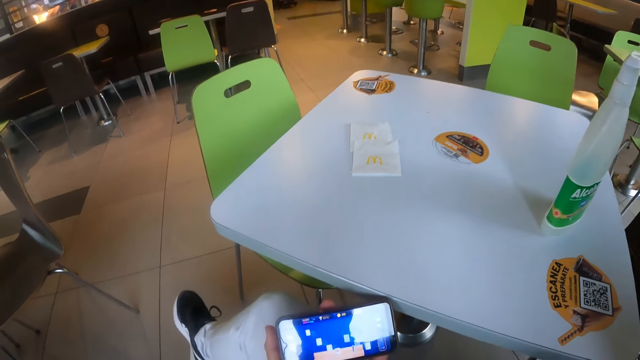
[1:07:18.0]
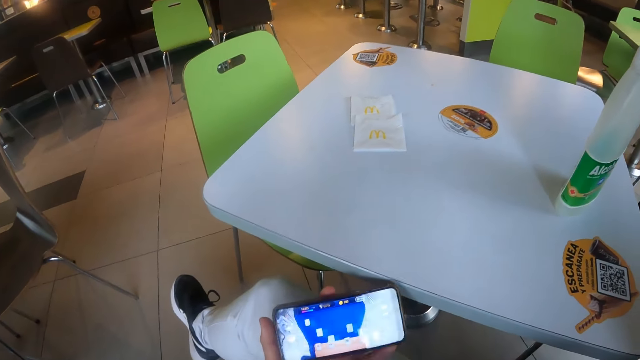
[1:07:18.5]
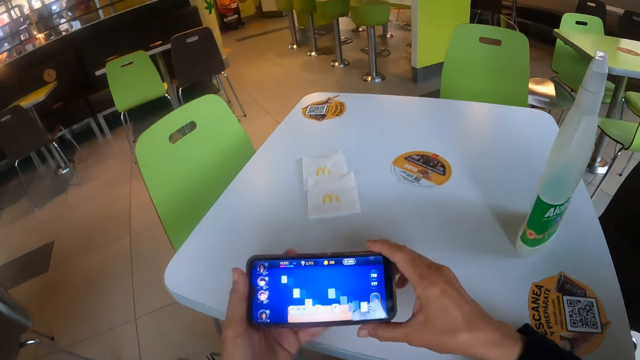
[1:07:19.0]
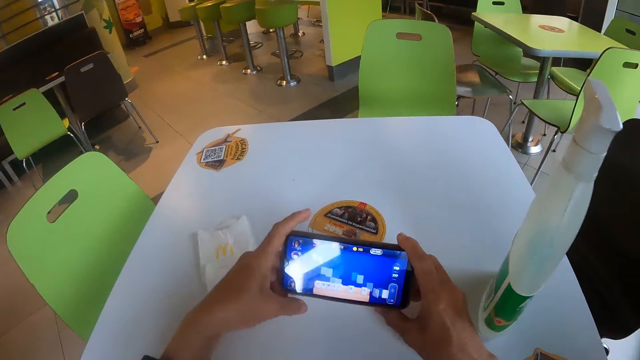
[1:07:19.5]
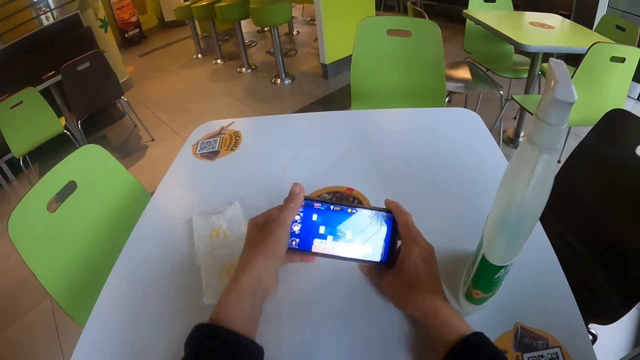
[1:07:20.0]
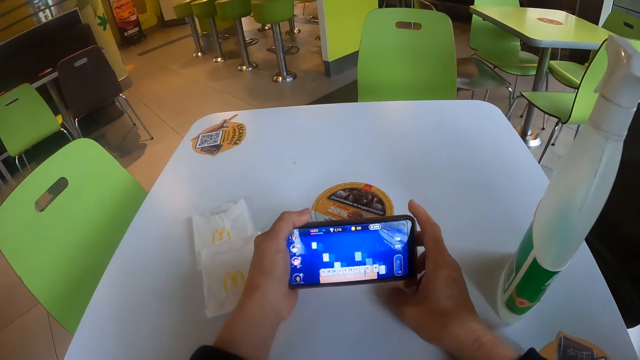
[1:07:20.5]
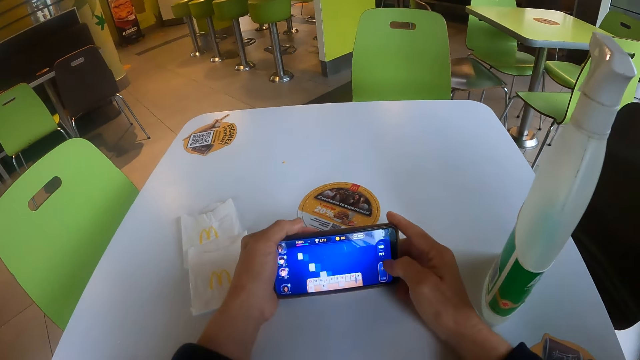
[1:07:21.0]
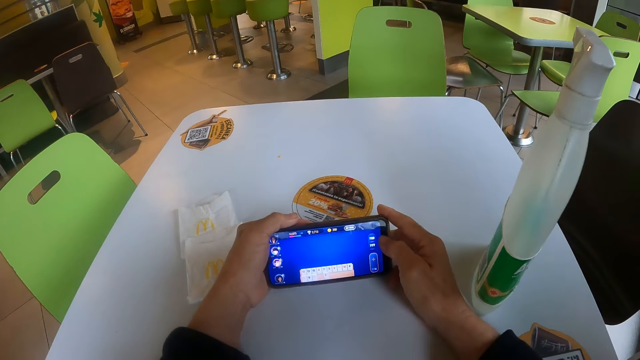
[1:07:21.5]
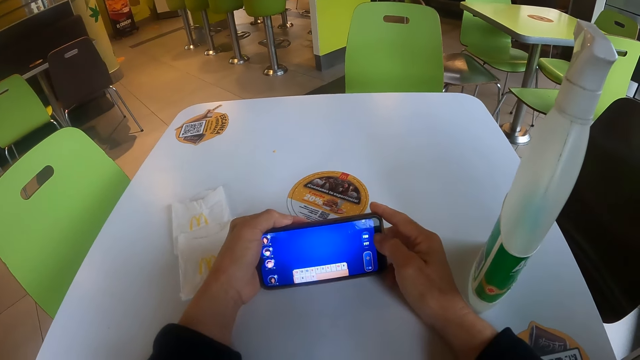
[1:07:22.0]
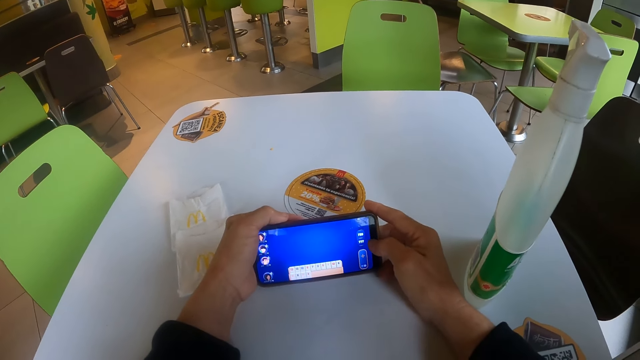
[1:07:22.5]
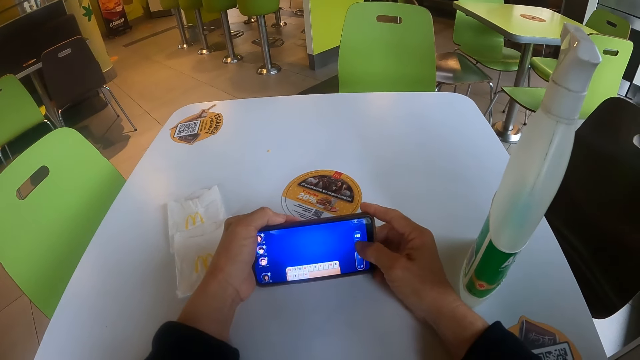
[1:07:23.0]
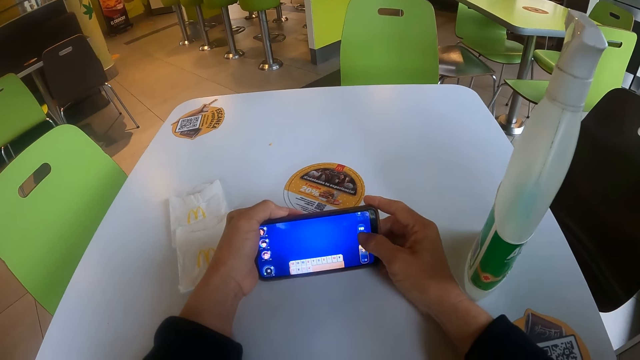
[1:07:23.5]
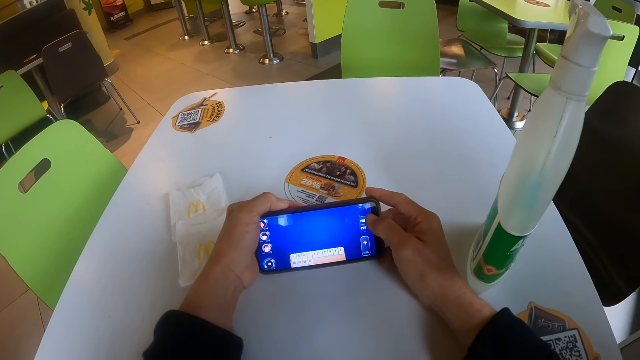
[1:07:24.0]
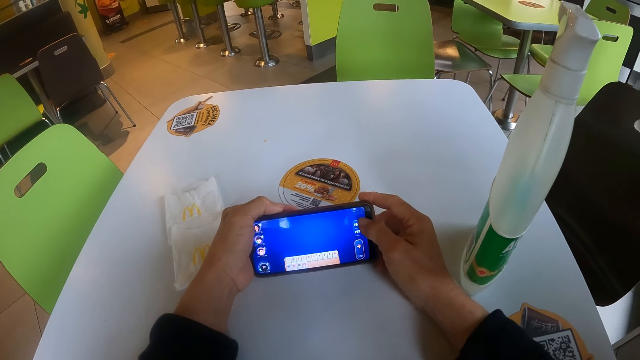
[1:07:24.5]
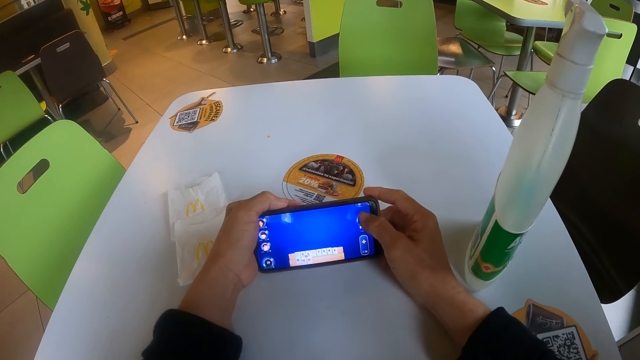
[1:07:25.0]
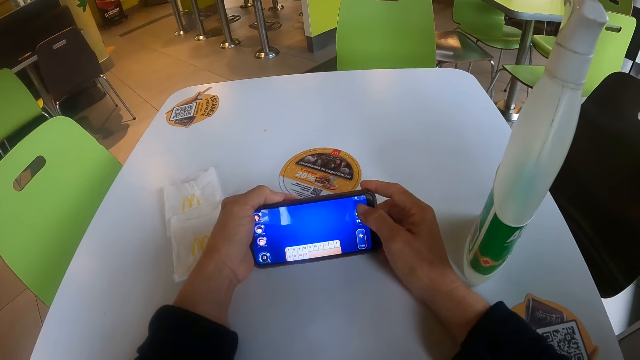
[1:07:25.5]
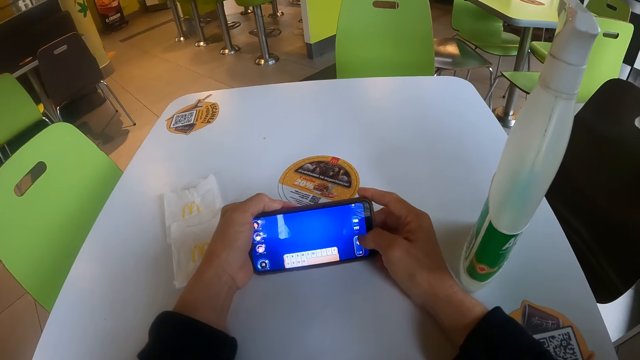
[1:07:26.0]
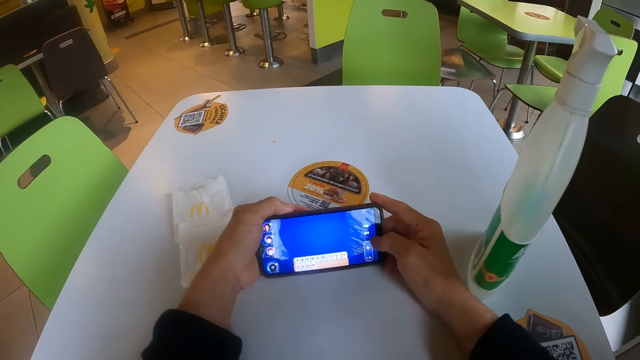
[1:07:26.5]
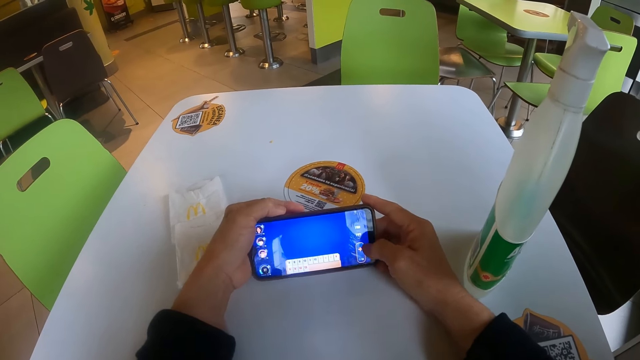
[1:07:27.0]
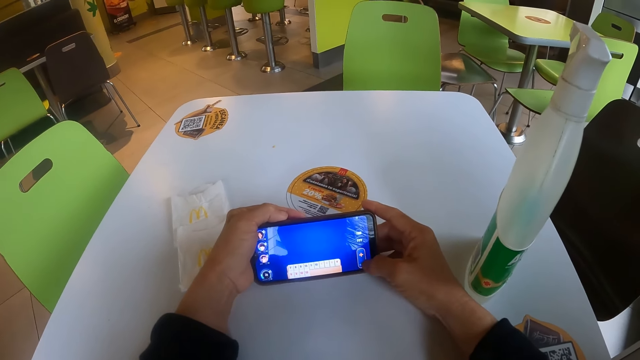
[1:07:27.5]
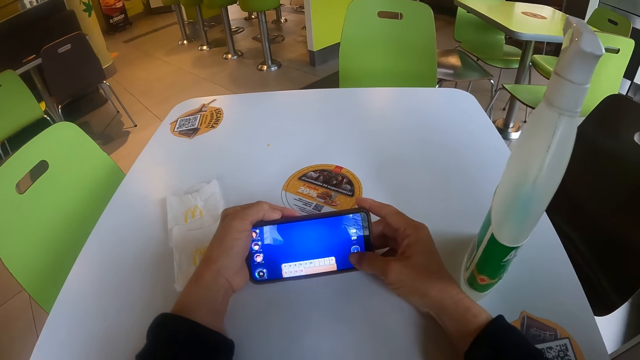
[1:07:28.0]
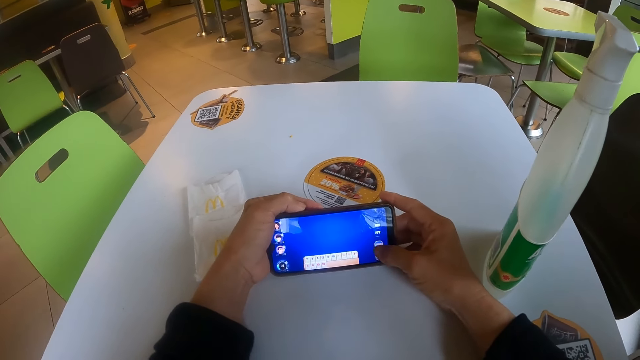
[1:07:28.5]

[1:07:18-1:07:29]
The camera wearer holds the phone with both hands. She looks at the phone. She rests her hands with the phone on a table. She looks at the phone. She operates the phone.

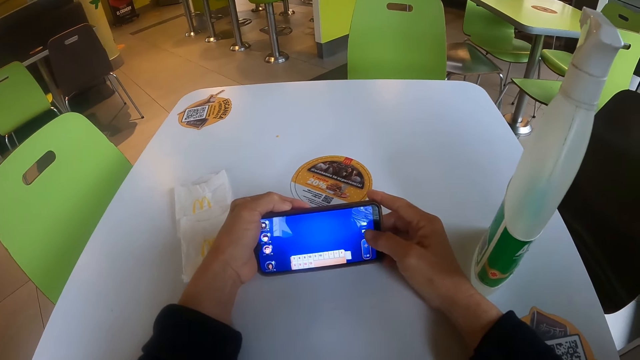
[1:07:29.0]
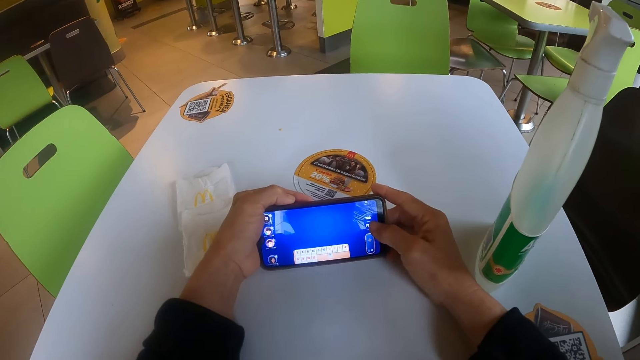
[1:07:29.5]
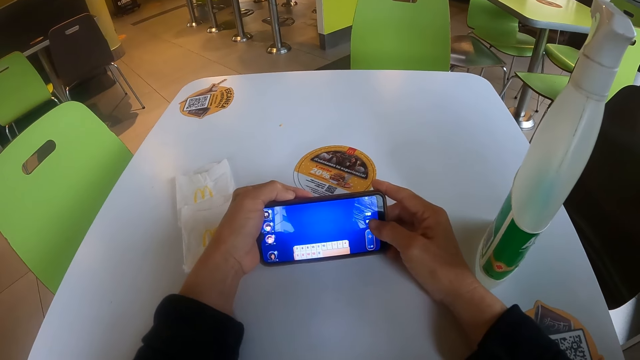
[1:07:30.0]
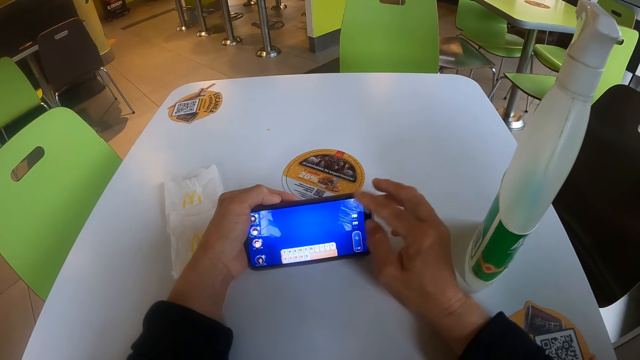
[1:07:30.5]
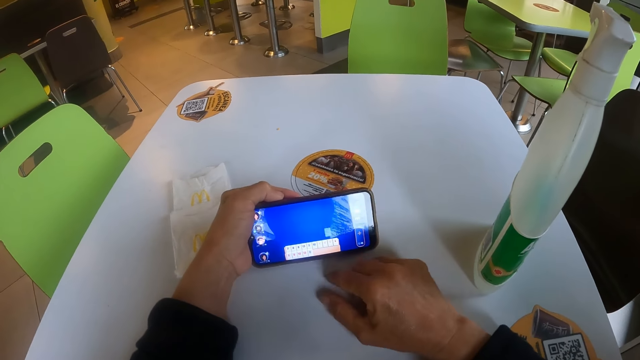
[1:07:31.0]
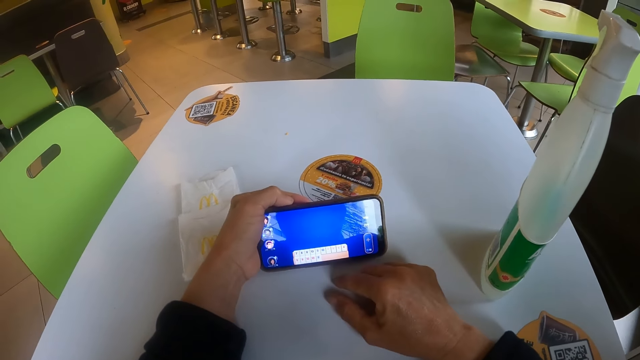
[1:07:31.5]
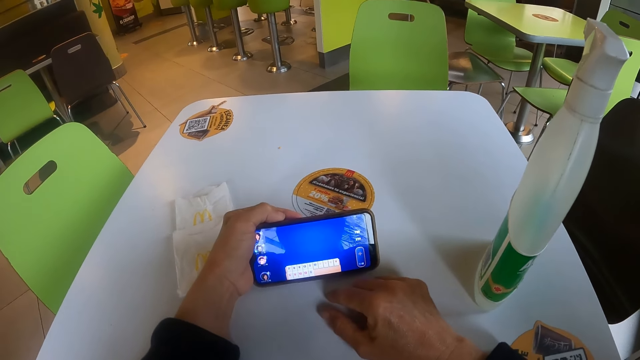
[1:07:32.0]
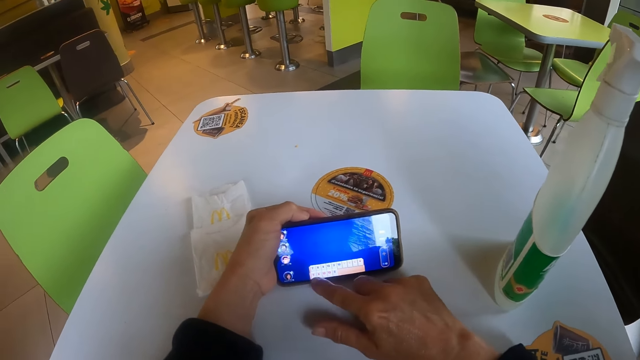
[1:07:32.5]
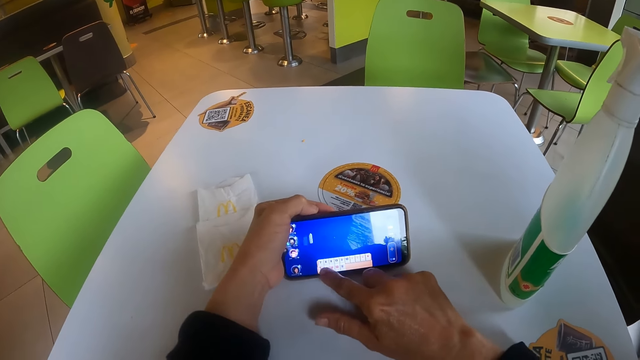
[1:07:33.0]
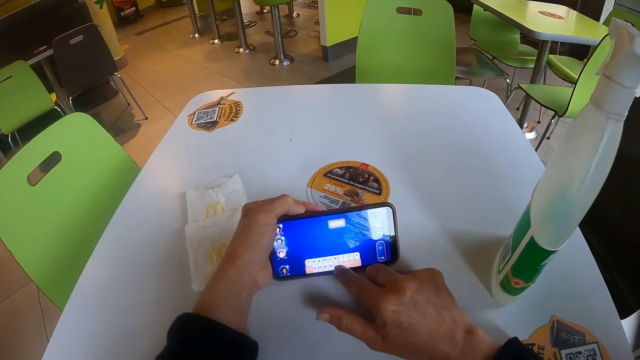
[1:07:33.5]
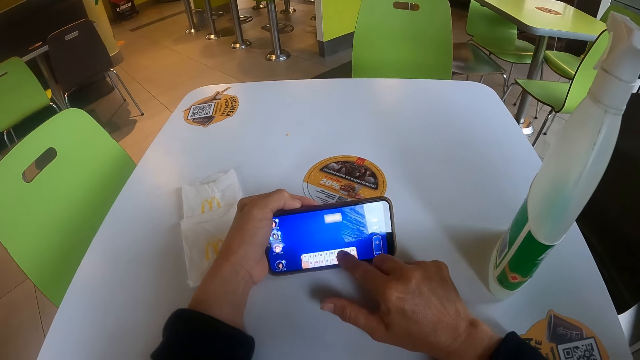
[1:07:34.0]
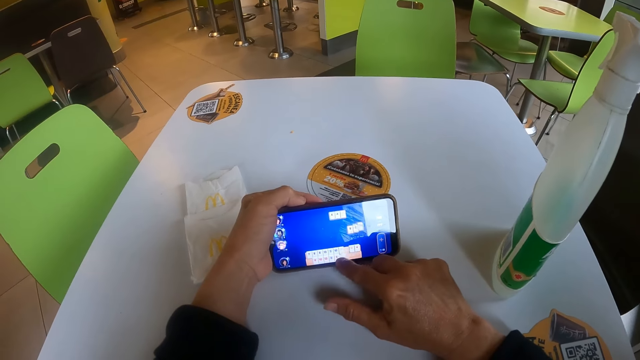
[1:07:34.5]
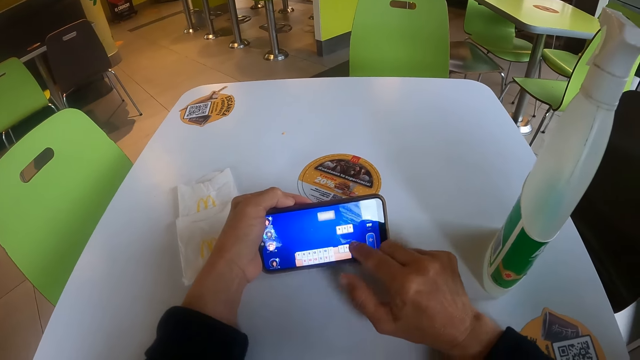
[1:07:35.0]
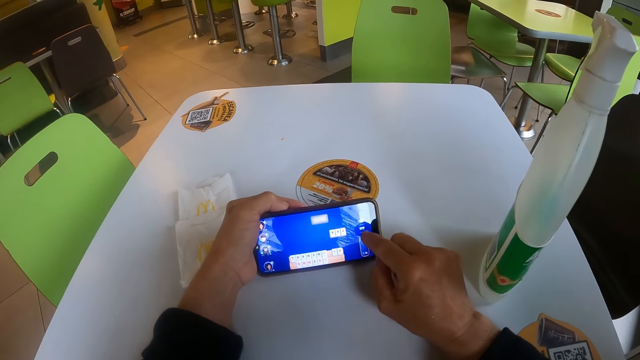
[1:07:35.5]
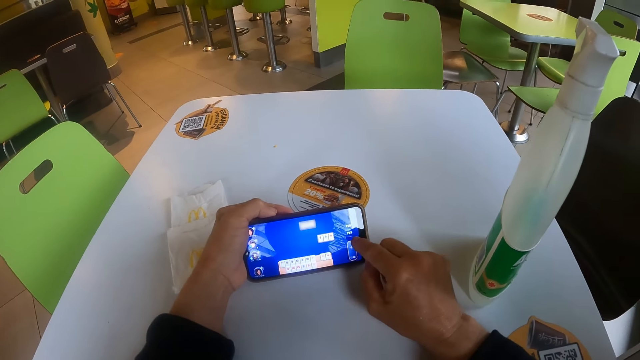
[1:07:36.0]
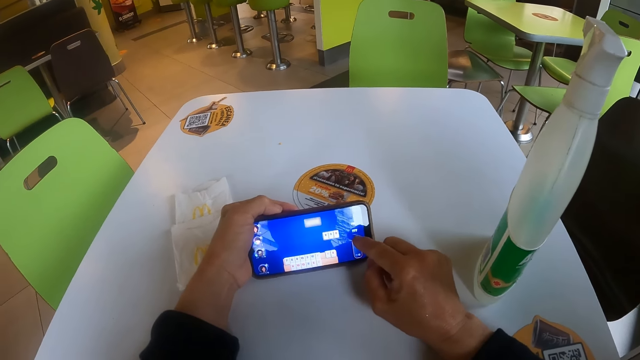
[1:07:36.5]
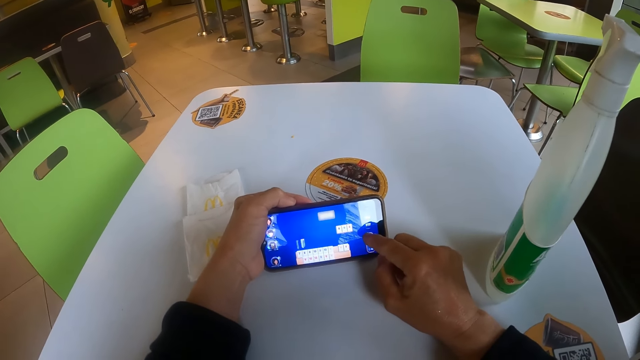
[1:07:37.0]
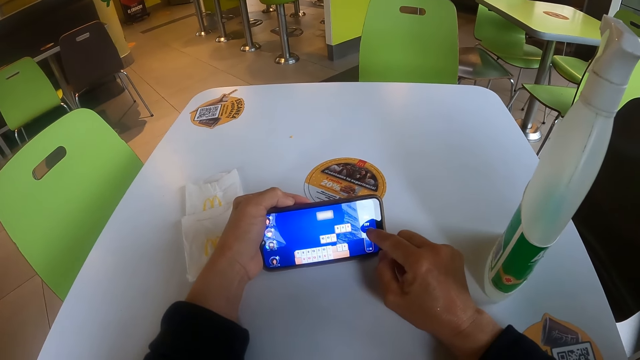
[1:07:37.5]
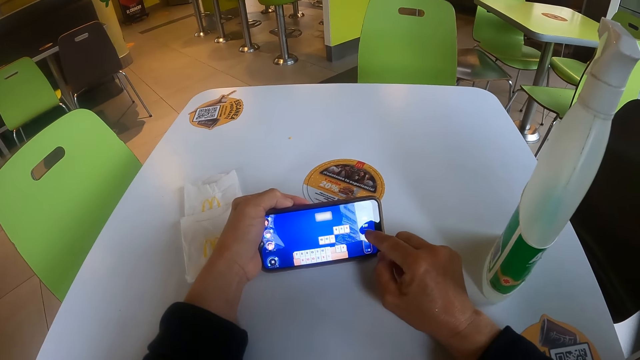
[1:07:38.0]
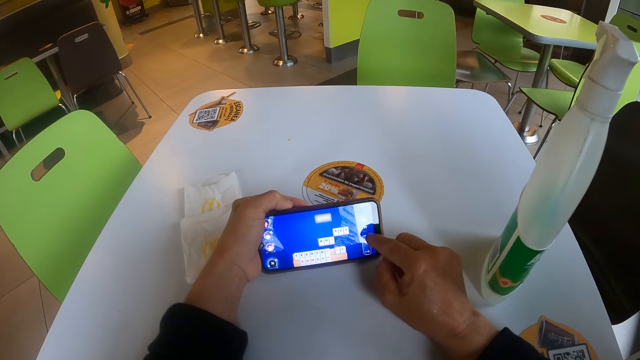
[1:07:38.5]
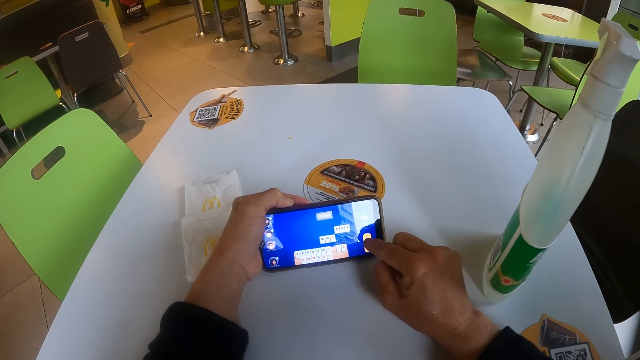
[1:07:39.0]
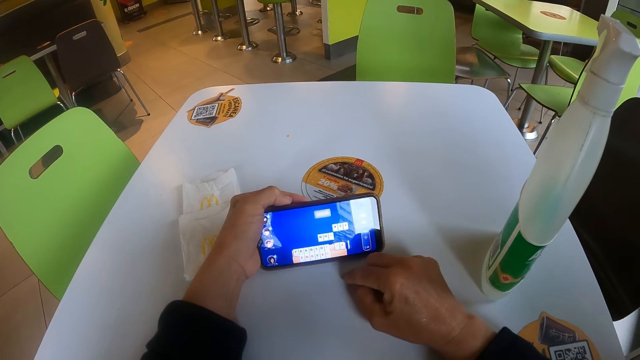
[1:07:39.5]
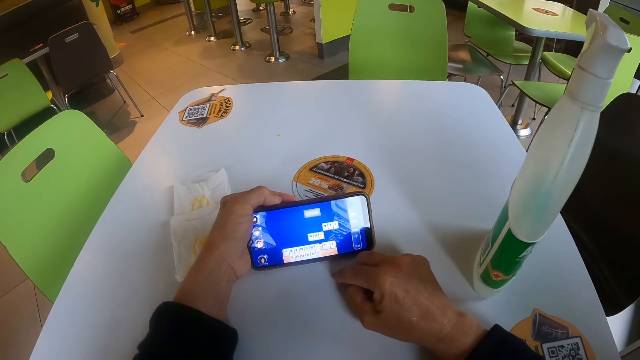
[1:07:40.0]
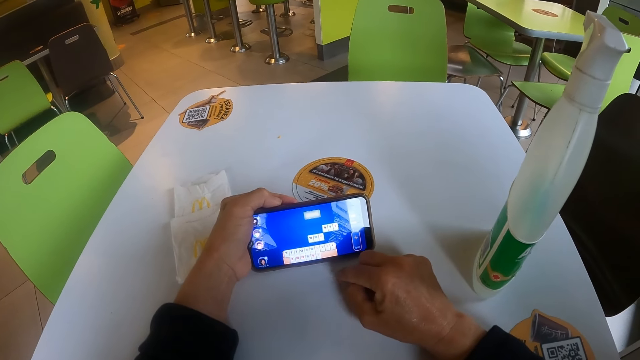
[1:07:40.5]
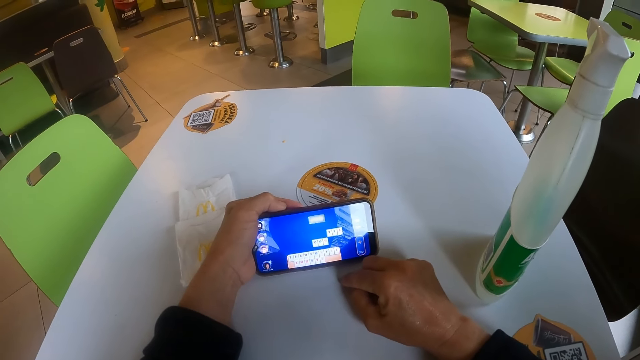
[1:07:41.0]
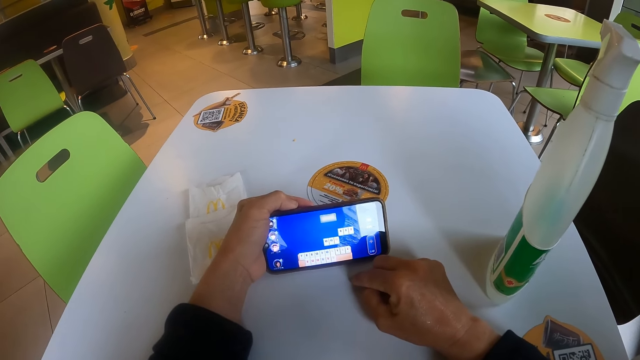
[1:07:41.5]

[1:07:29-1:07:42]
The camera wearer looks at her phone. She operates the phone. She holds the phone with the left hand. She looks at the phone.
